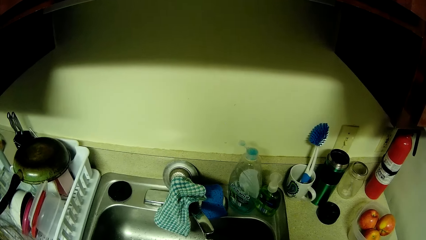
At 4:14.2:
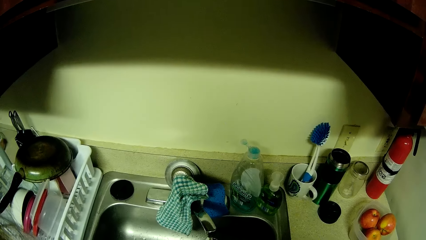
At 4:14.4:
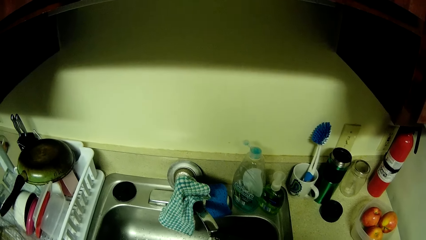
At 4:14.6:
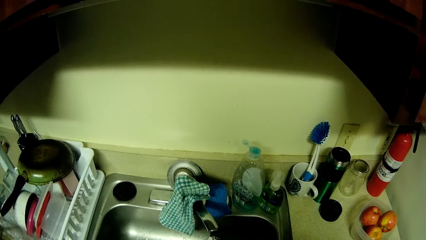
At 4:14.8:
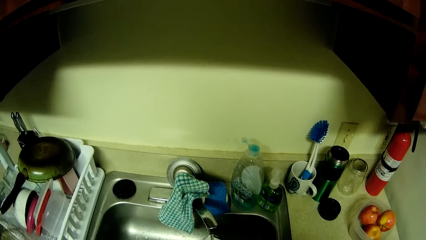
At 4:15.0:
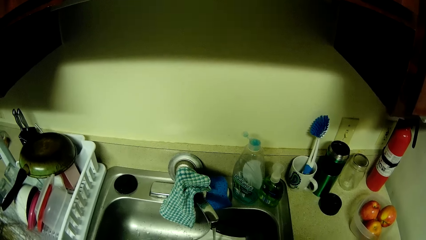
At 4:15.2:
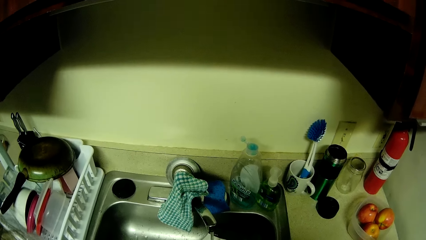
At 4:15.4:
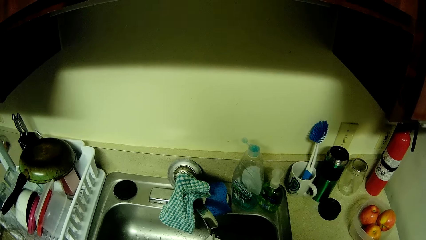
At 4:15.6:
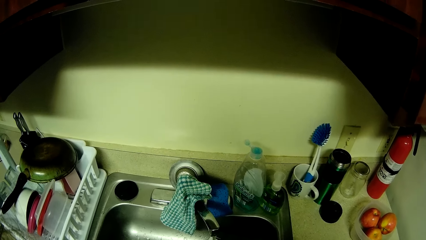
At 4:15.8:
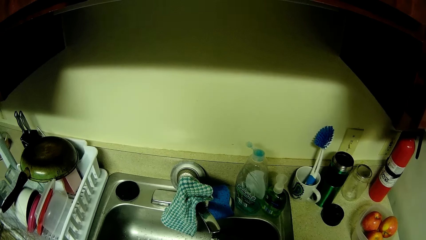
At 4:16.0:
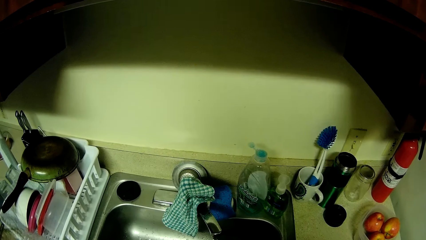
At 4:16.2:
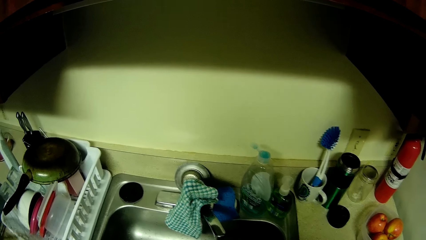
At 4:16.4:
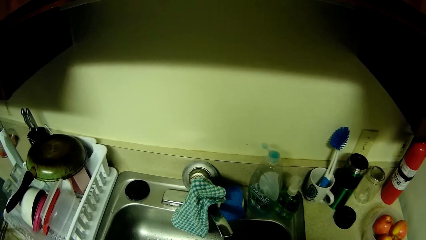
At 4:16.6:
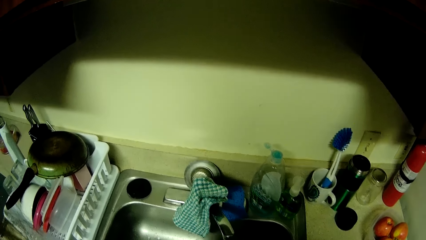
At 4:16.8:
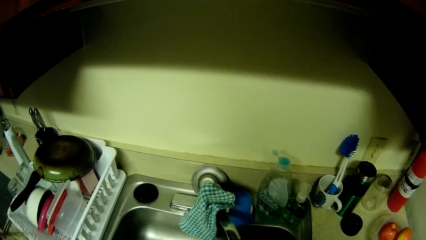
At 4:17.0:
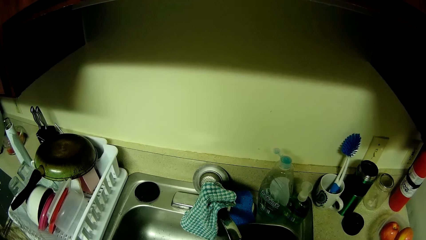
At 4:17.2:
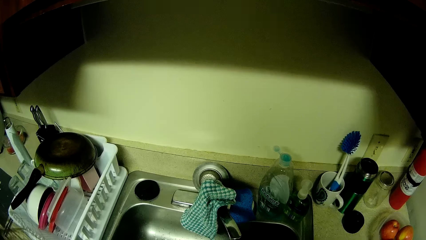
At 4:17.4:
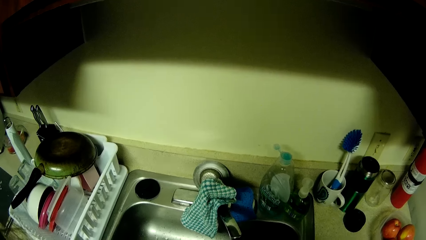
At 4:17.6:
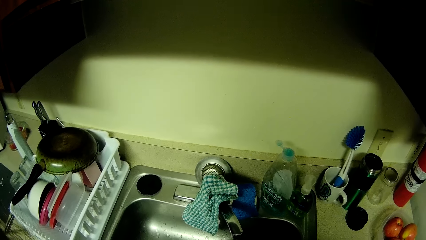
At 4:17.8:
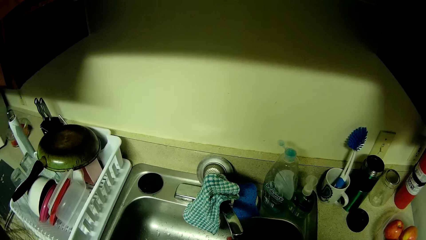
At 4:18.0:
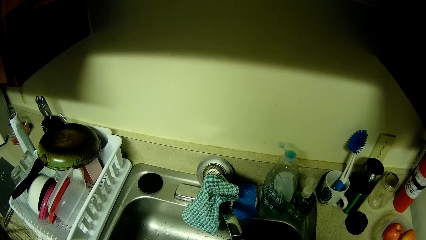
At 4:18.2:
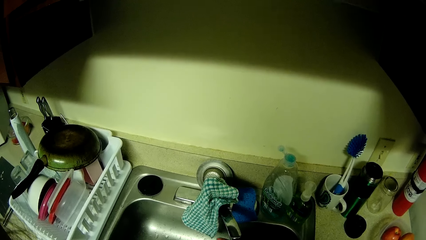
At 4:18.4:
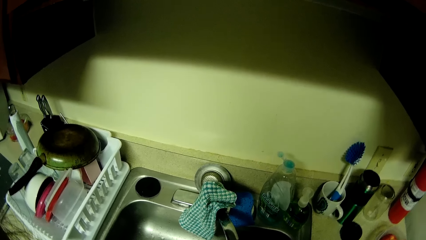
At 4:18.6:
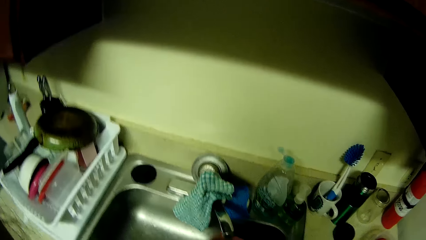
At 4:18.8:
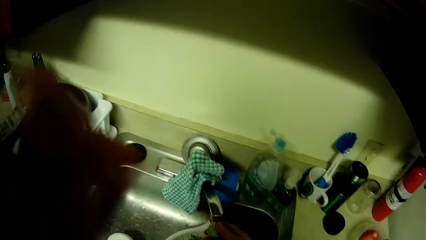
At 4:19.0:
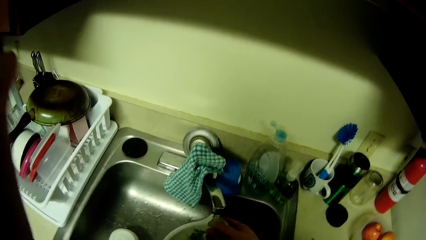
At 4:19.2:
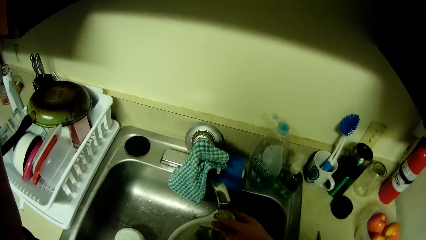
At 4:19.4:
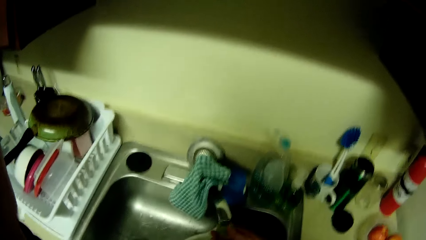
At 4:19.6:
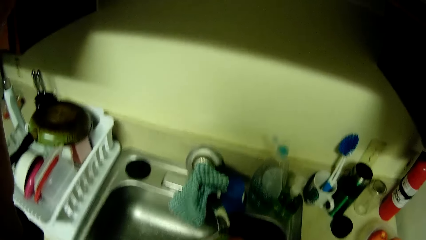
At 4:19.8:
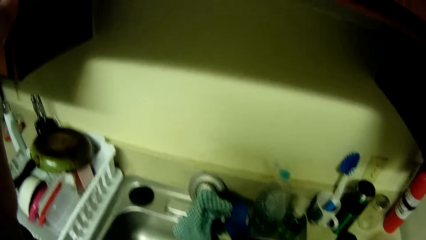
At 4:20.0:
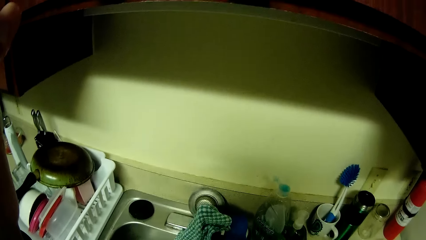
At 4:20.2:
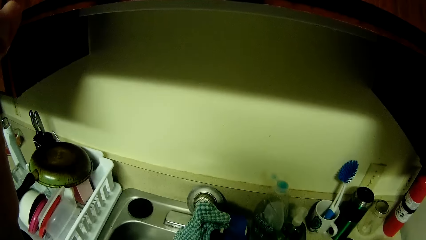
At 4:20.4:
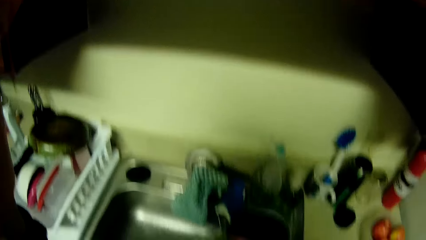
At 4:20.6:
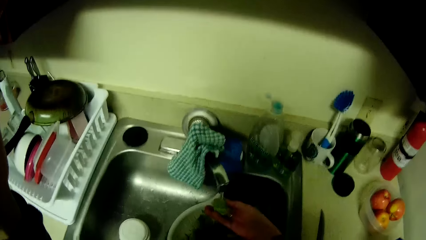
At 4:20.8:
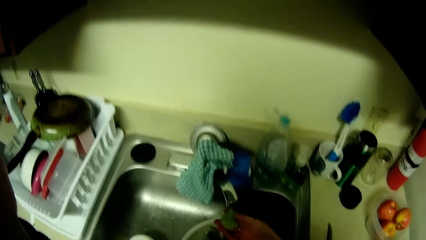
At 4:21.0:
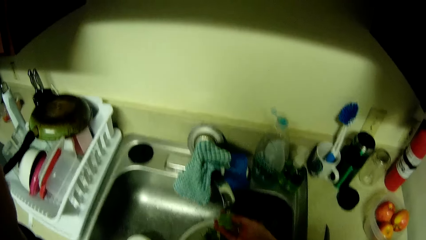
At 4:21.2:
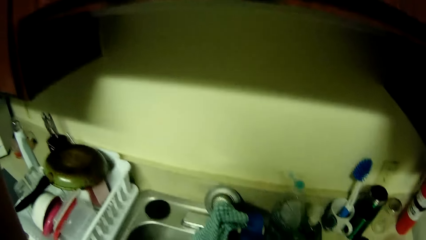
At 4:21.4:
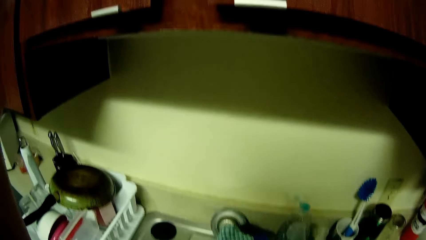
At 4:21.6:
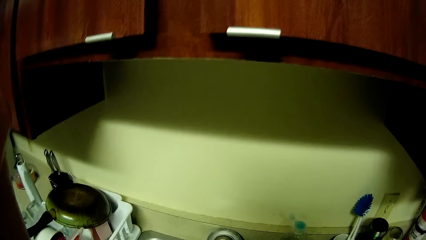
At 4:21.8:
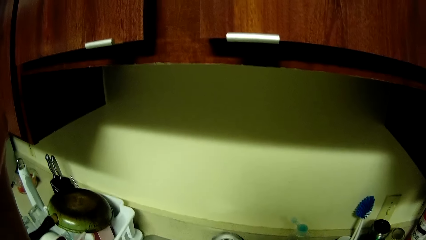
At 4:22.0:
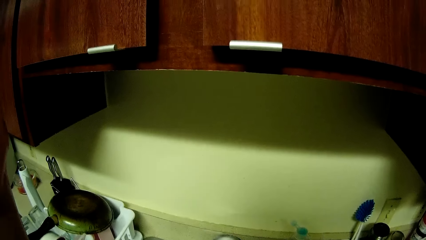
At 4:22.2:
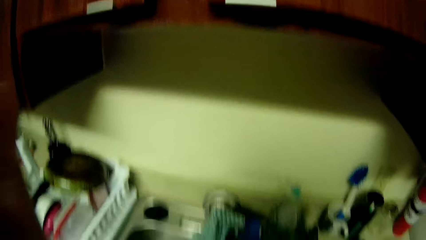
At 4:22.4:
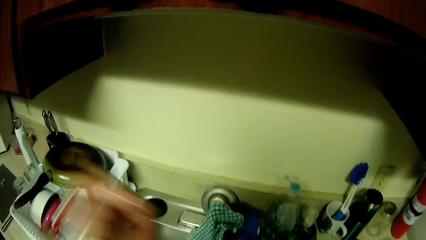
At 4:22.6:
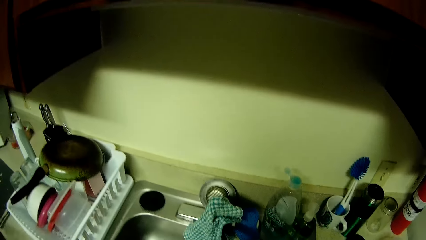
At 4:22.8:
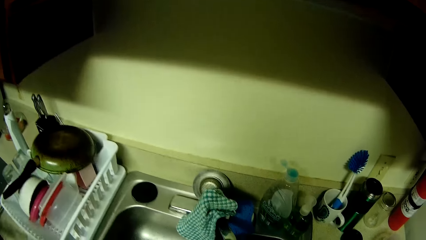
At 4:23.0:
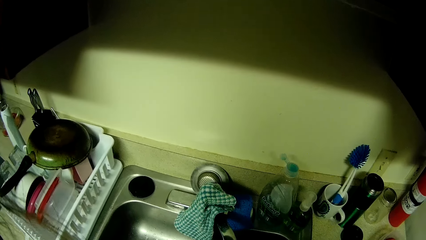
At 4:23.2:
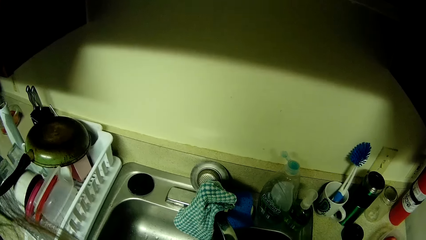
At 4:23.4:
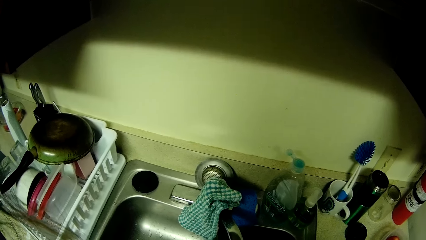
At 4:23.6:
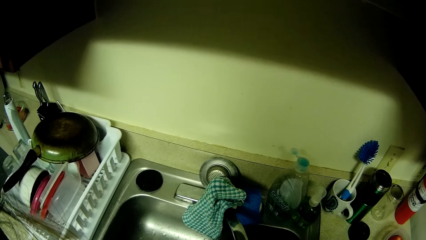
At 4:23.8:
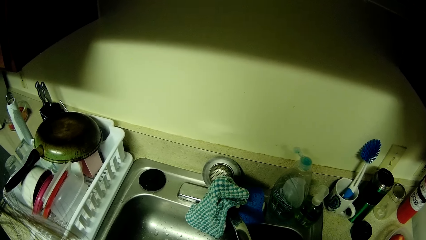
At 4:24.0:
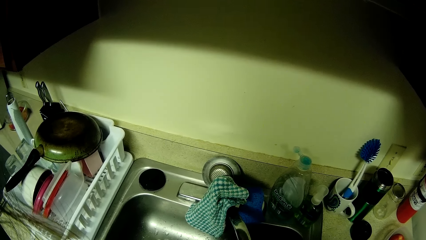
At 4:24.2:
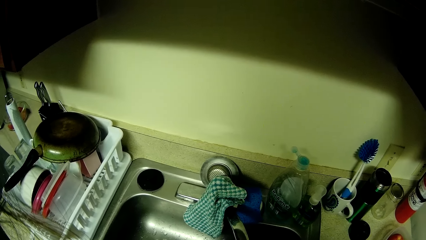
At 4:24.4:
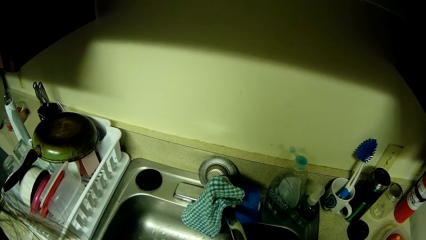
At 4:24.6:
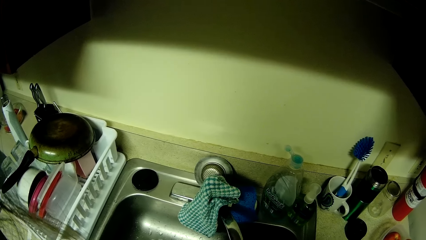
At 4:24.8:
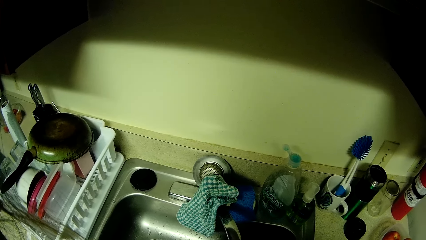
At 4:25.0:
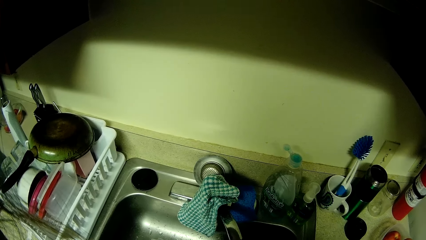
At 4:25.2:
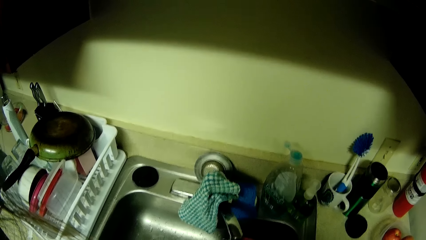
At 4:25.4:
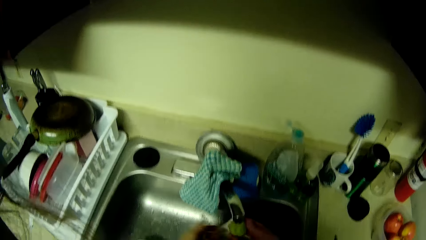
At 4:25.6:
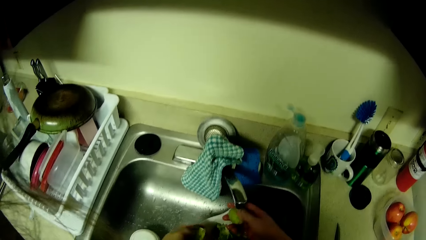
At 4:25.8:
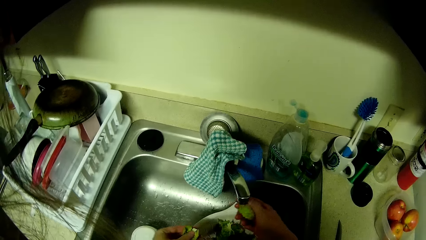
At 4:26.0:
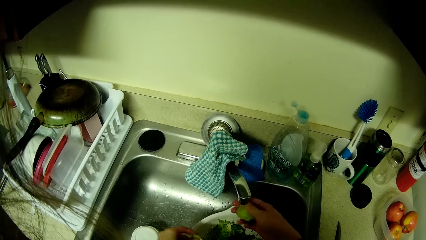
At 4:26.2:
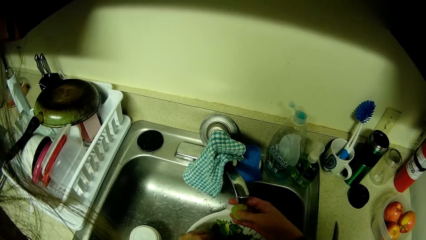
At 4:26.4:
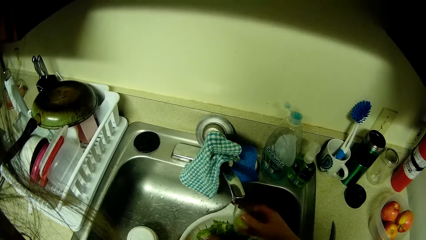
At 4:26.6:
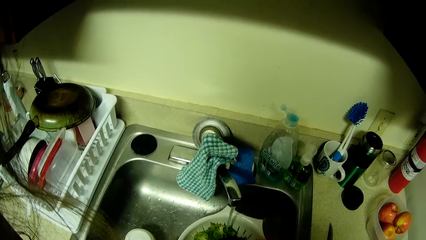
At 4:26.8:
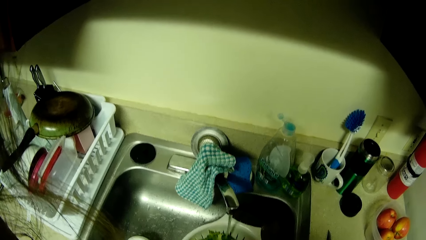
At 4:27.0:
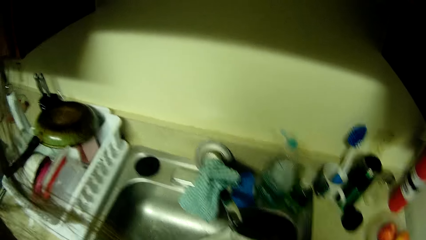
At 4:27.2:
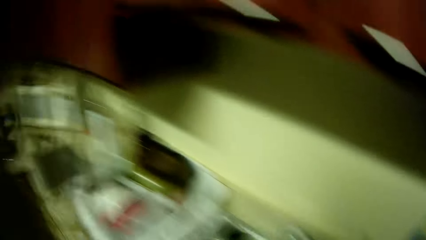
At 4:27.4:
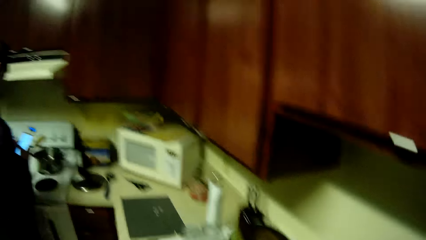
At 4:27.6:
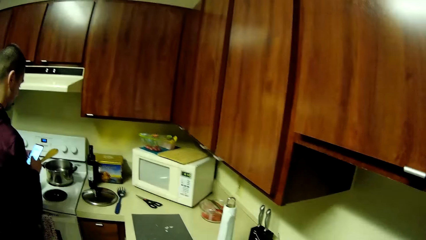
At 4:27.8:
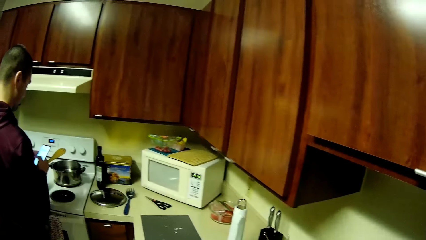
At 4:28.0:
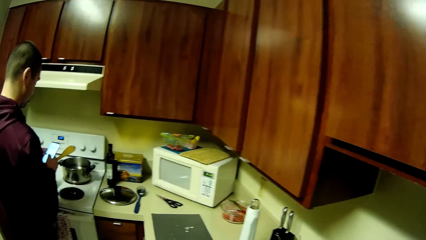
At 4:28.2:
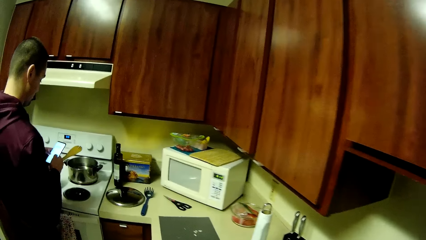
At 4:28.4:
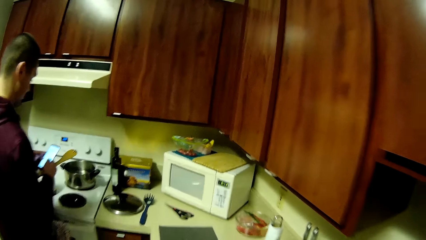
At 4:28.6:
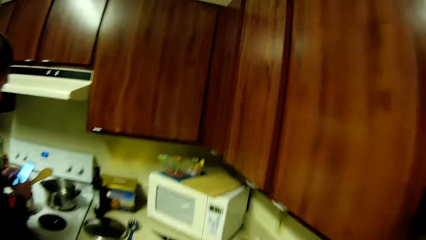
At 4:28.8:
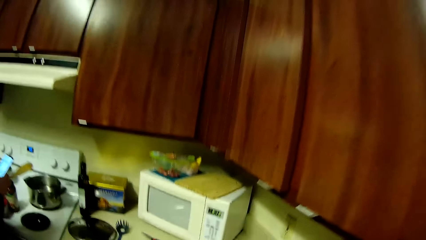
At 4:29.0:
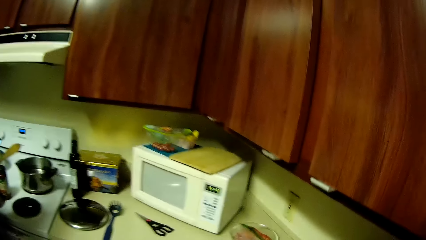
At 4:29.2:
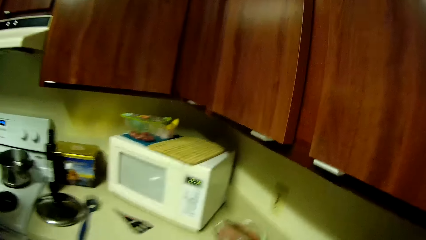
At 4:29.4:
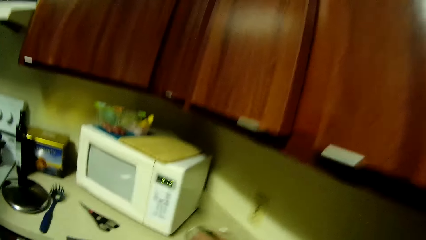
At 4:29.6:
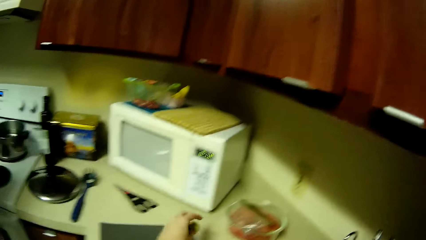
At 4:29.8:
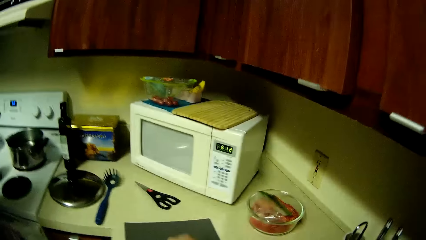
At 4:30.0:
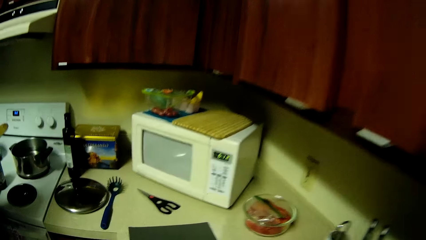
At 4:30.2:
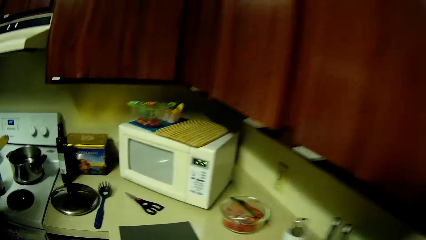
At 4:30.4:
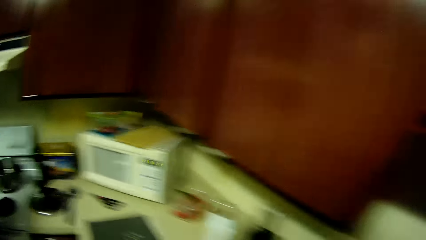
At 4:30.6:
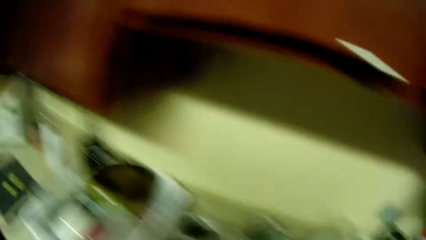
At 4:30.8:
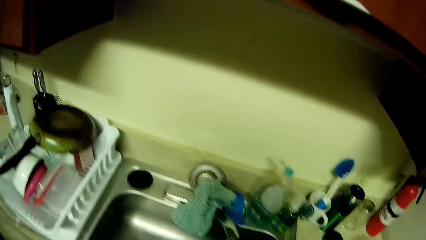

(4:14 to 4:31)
The camera wearer slices fruits in the basin. She adjusts her camera with her left hand. She washes the fruits in the basin with both hands. The man presses his phone with both hands. The camera wearer drops a fruit on a plastic board with her left hand.
